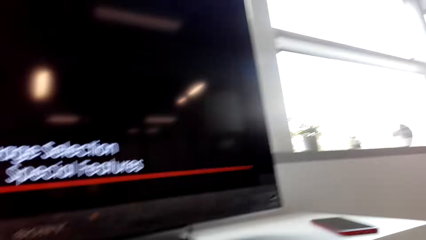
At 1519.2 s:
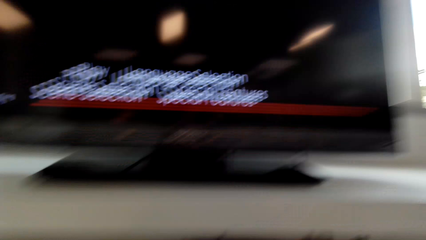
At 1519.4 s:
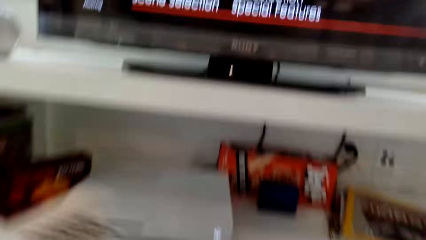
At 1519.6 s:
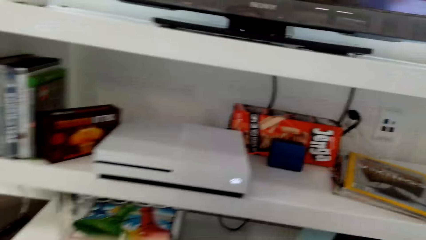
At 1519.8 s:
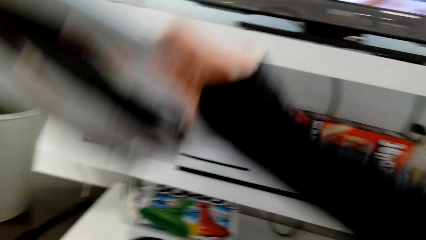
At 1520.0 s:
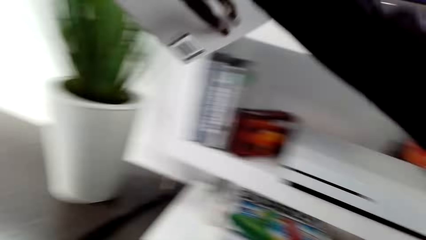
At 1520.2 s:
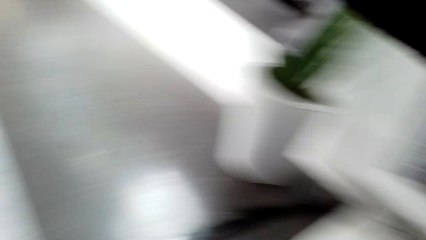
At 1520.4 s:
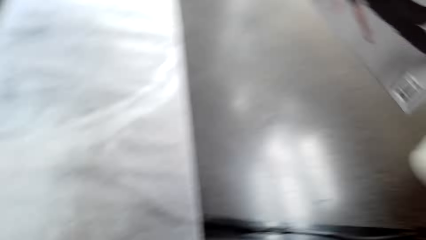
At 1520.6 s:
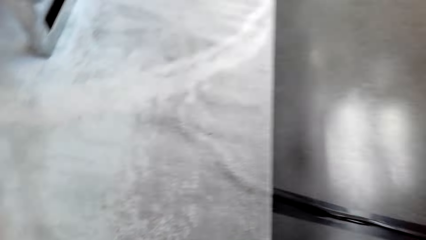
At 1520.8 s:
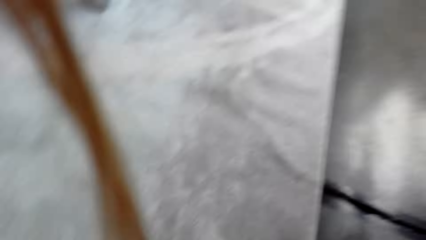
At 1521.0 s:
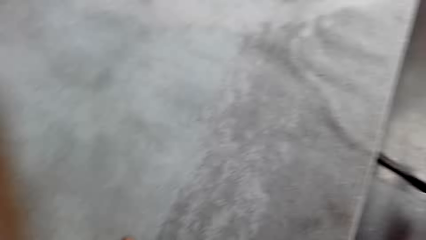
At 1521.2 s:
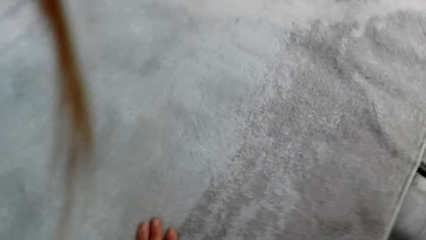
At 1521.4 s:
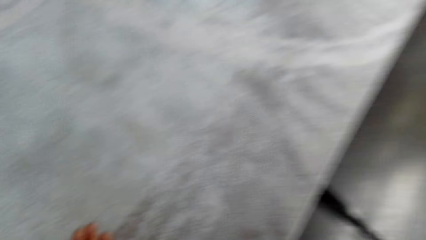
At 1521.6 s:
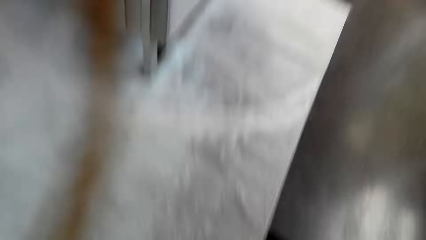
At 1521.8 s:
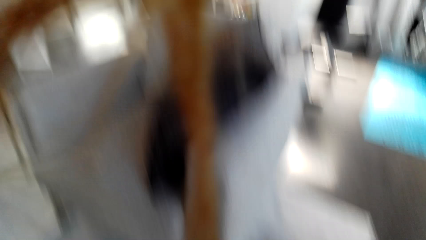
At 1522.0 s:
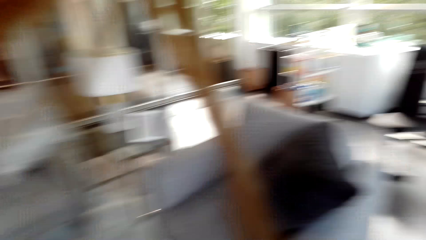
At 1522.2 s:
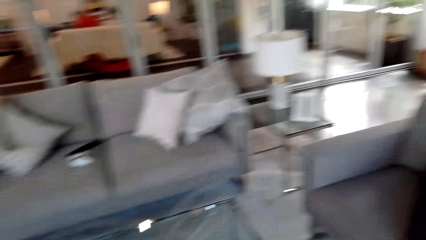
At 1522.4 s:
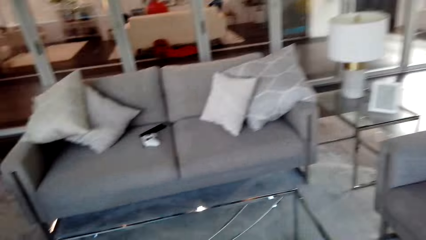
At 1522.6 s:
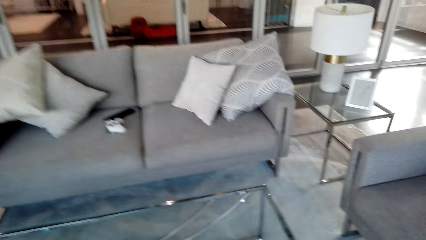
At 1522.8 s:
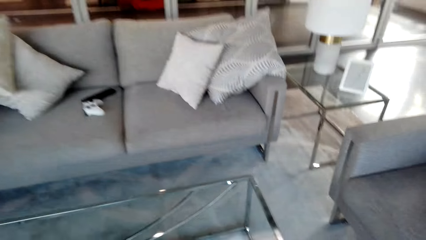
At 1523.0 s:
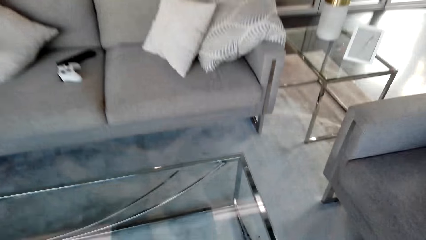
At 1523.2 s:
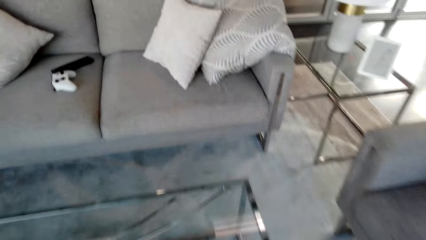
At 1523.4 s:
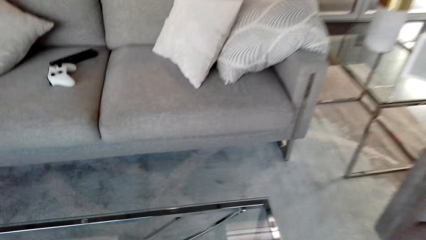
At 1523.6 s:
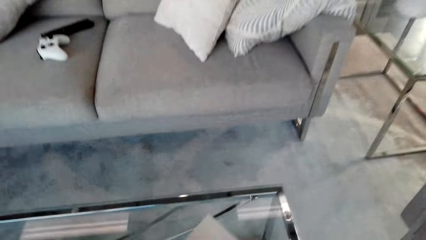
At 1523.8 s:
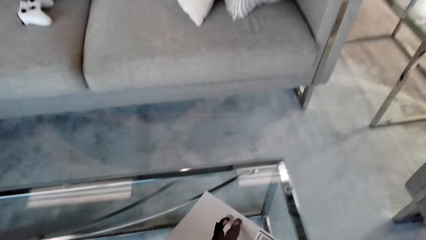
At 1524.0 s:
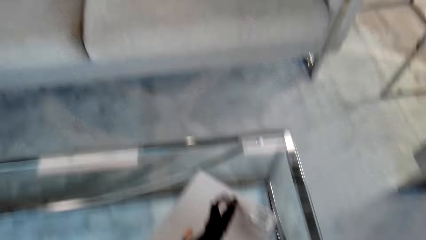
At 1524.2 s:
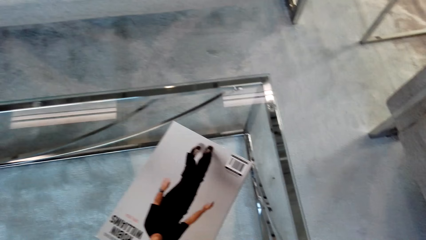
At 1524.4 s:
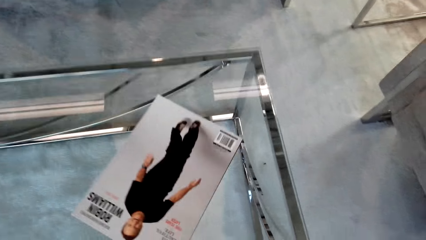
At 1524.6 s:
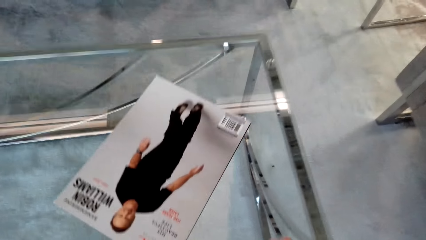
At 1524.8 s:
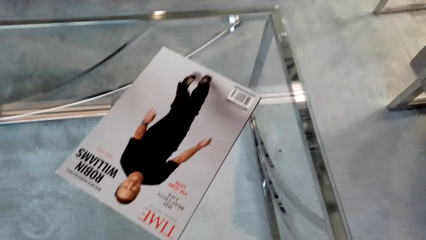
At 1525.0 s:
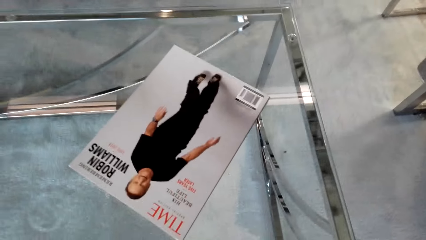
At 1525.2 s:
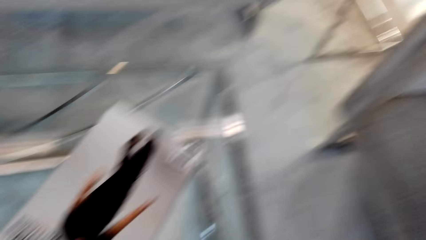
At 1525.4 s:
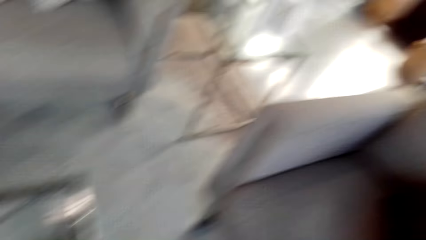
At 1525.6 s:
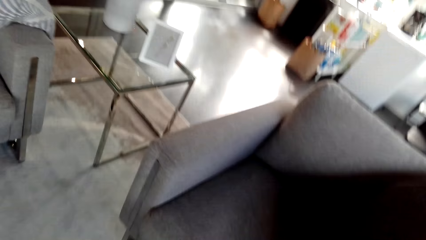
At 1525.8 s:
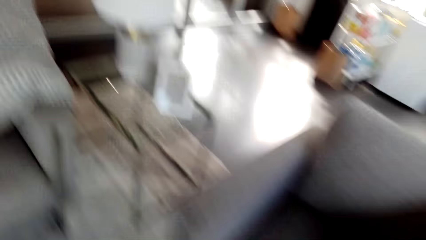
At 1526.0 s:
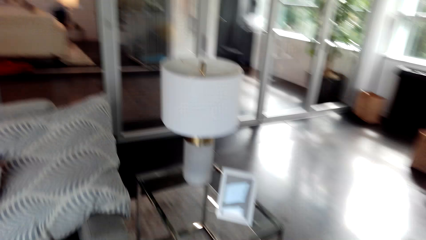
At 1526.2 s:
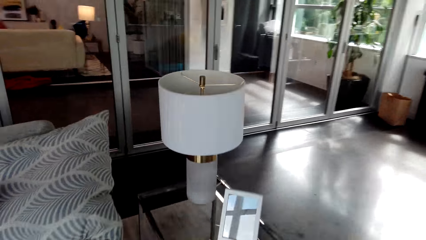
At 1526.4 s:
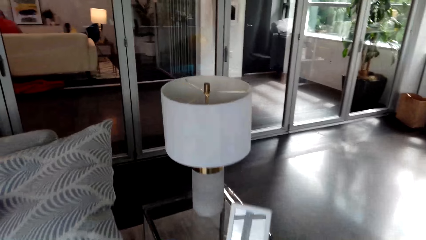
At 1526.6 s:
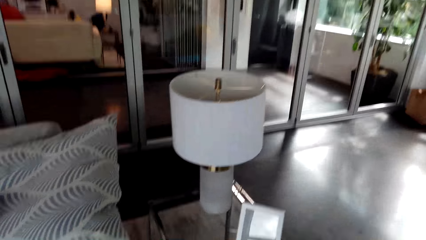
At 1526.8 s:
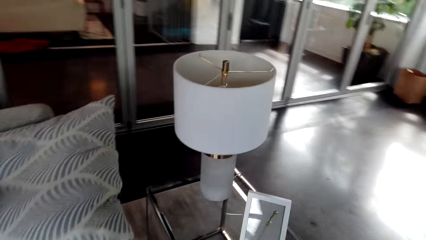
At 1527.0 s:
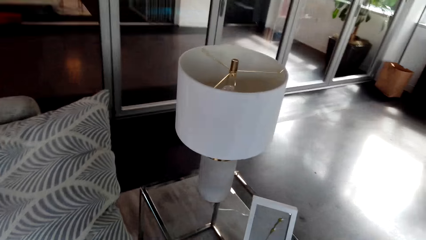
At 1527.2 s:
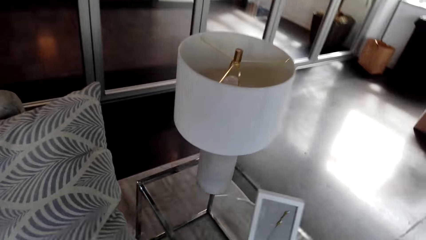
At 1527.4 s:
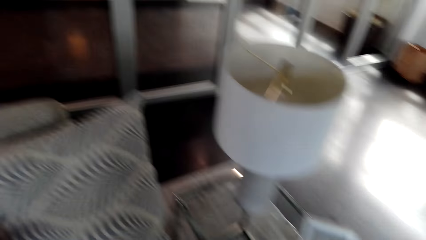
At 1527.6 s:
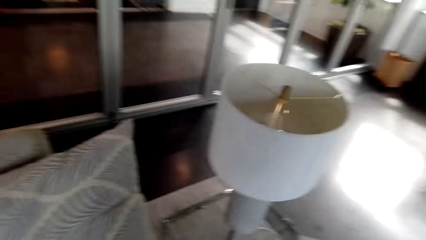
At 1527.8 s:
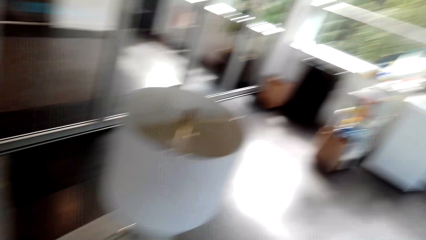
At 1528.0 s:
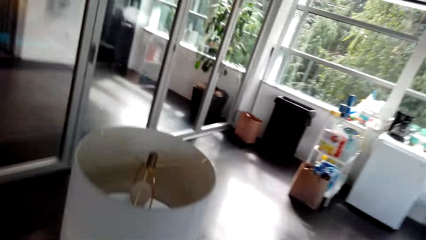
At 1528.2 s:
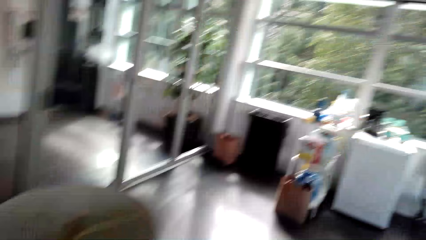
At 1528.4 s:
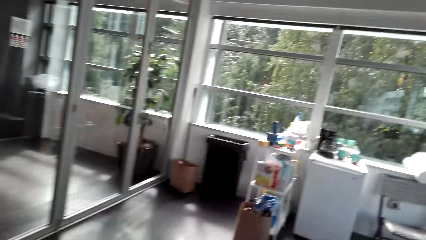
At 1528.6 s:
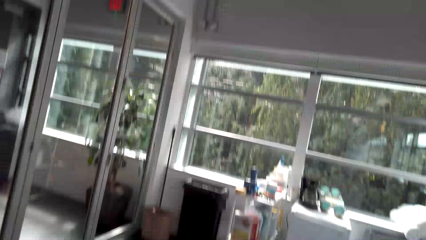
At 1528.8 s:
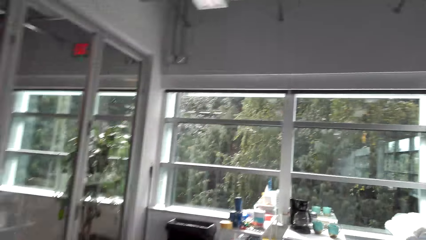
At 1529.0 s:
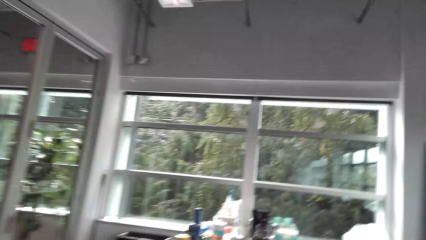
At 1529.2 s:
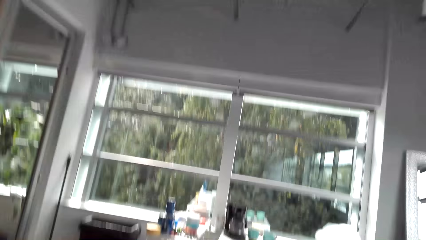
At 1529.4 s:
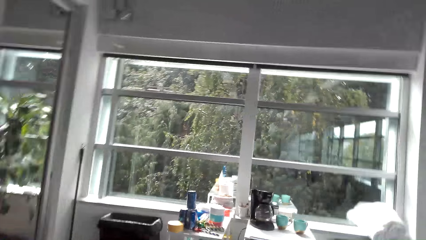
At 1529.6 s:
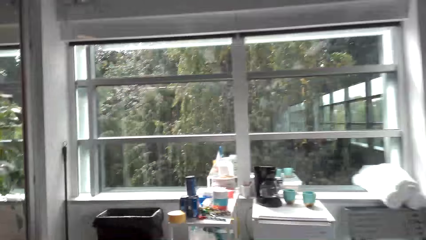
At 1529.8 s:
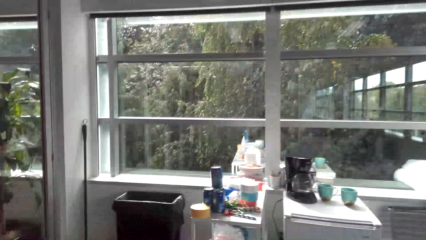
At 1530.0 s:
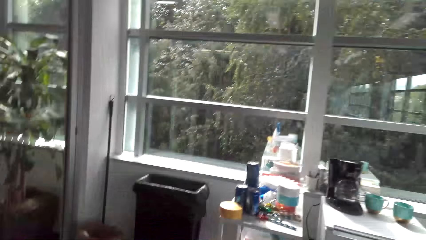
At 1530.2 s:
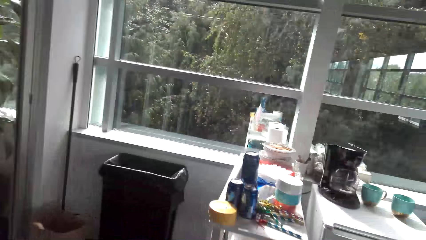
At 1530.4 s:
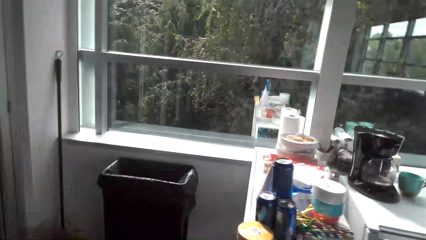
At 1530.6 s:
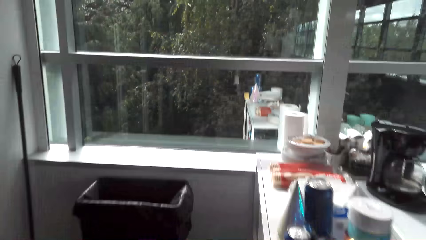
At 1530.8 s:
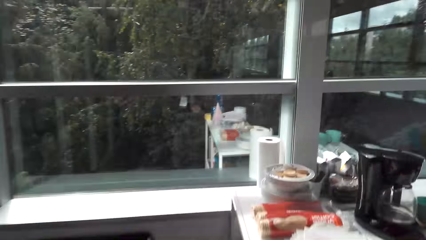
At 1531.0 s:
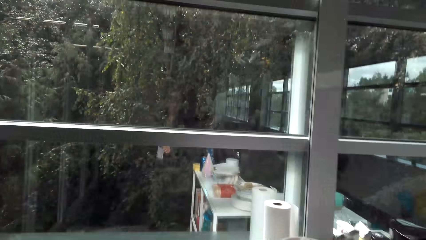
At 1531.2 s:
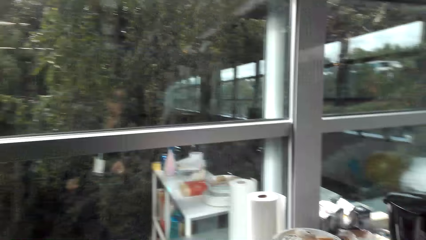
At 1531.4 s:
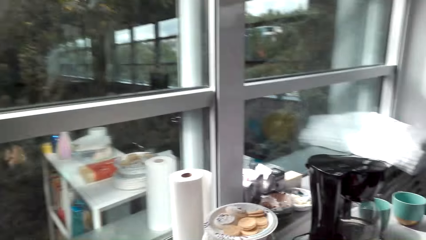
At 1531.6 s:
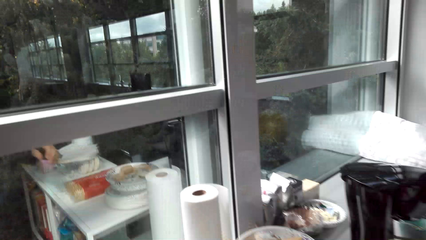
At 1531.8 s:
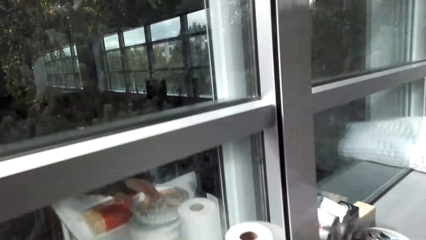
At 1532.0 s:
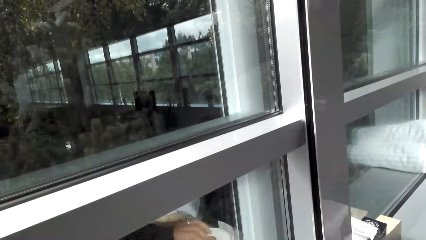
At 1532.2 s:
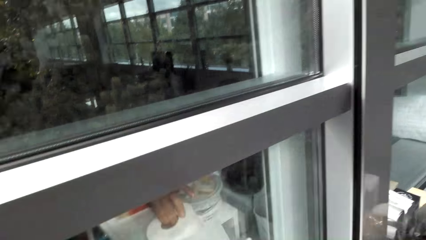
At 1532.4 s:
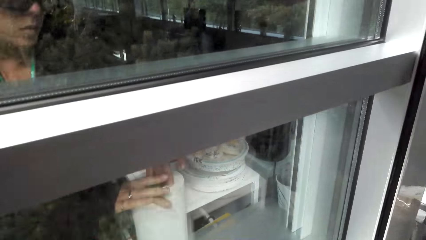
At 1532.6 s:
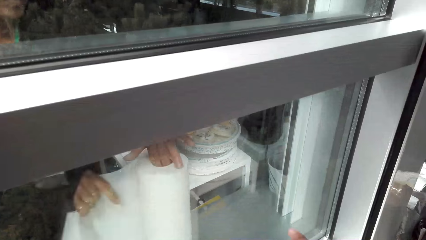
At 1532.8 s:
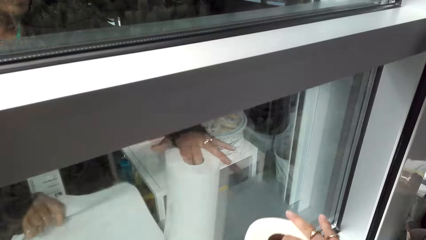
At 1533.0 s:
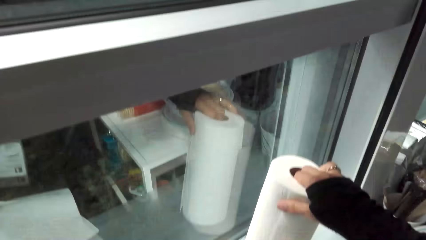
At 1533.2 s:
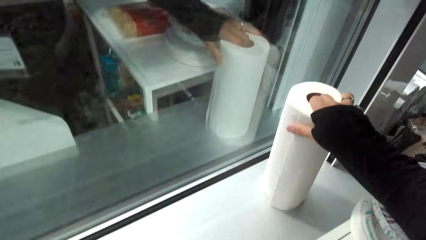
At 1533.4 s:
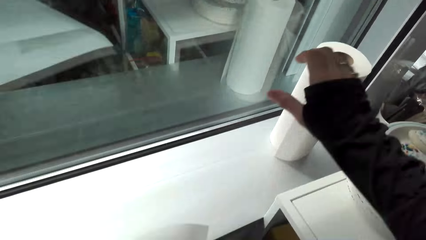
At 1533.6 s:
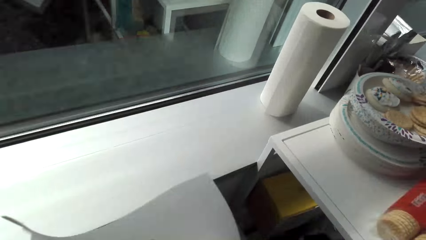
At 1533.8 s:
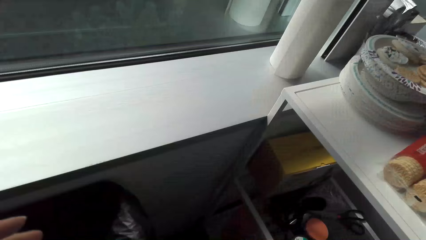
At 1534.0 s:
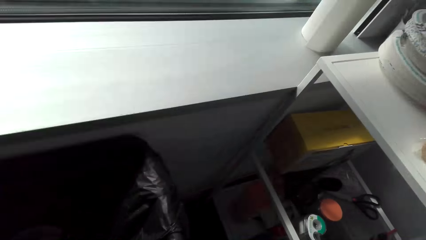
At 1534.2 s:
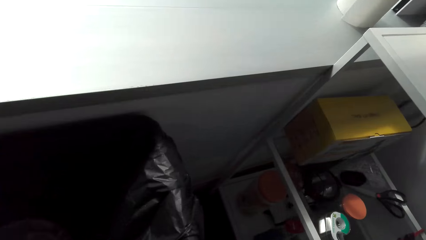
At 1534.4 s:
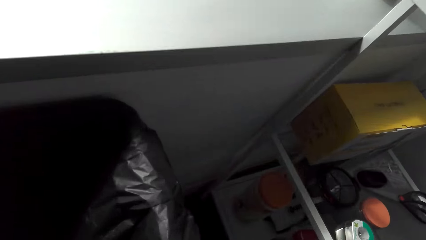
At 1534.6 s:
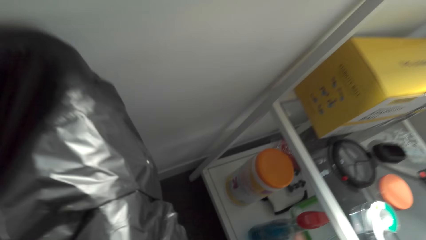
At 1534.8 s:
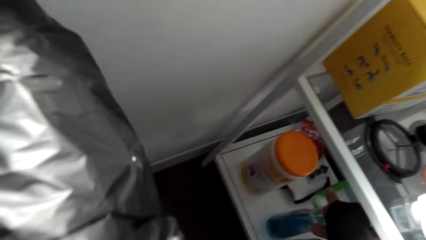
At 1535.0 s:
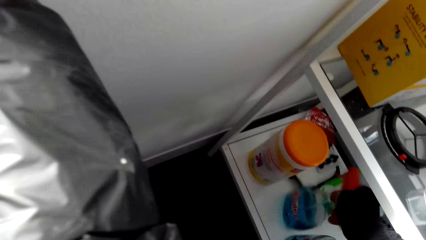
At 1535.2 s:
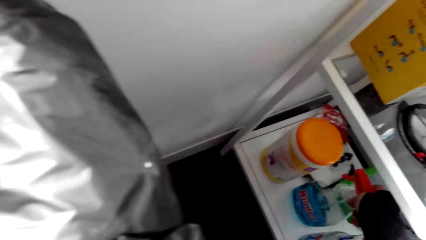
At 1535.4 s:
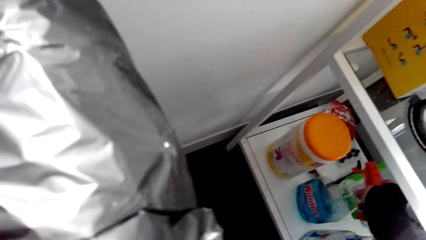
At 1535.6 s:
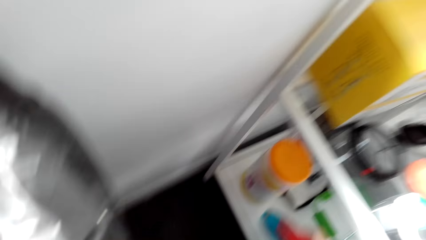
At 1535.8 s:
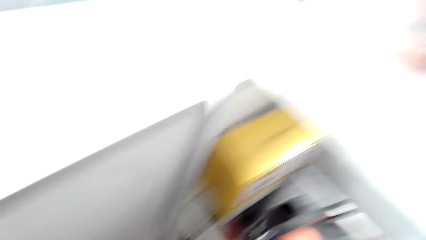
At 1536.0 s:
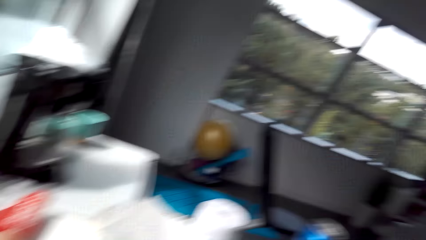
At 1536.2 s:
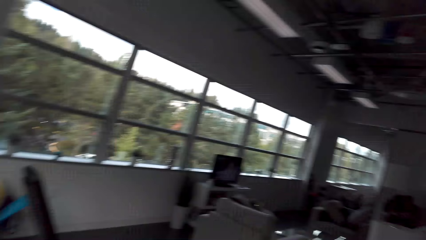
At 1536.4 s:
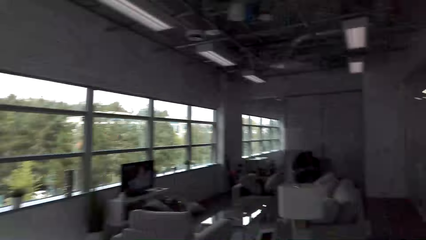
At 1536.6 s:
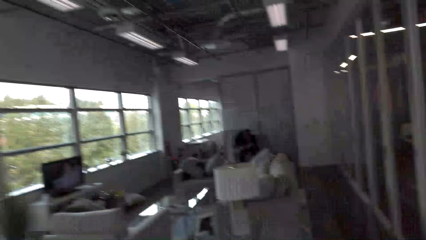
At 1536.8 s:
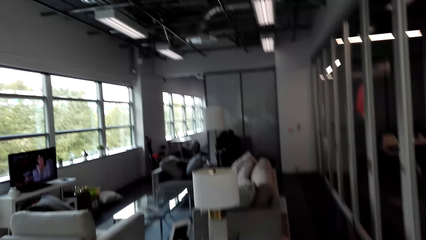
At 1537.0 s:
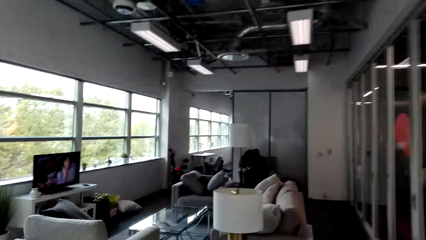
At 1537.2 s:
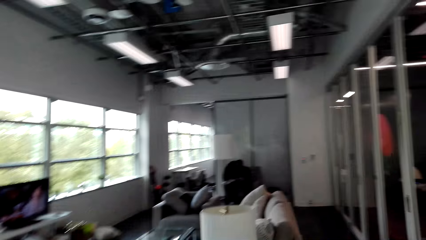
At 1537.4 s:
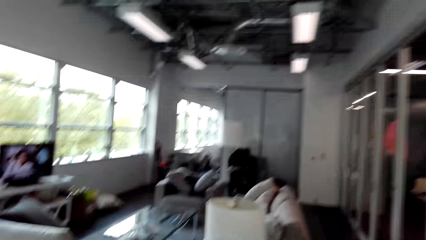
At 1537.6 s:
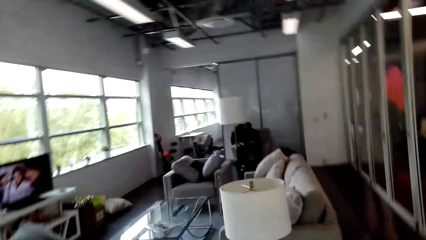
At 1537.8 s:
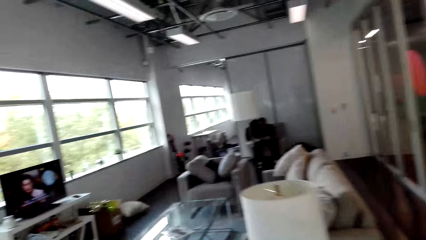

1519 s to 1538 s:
The camera wearer raises a hand up. They walk around the room. They watch the background. They cut a piece of serviette roll. They pick up a hand sanitizer. They walk around the room.
